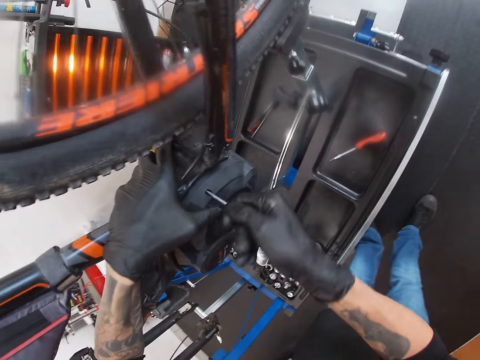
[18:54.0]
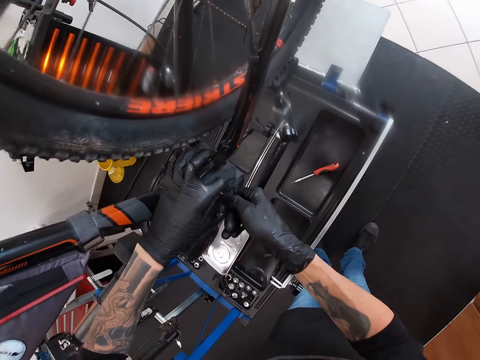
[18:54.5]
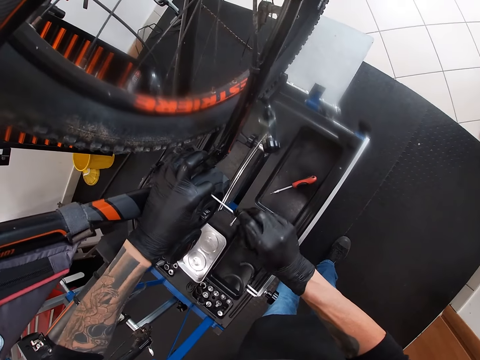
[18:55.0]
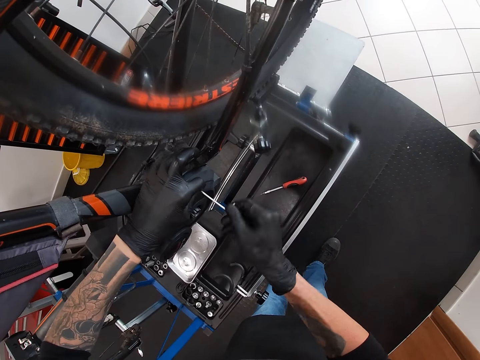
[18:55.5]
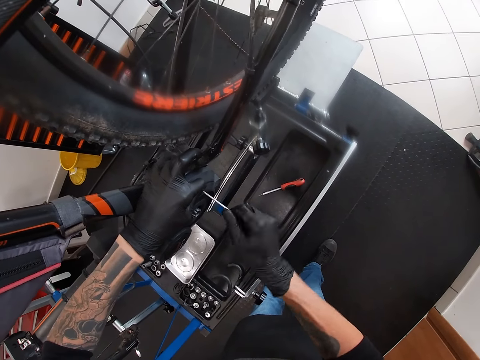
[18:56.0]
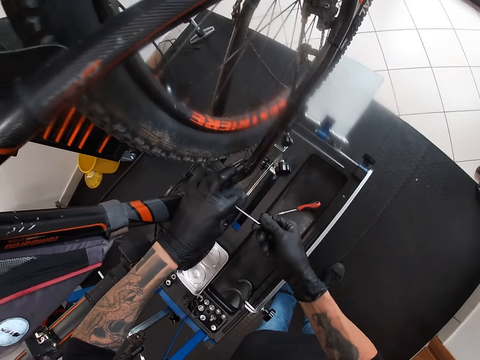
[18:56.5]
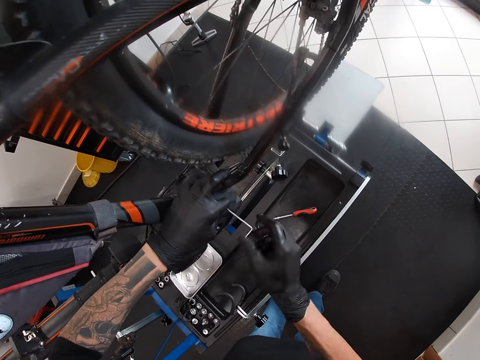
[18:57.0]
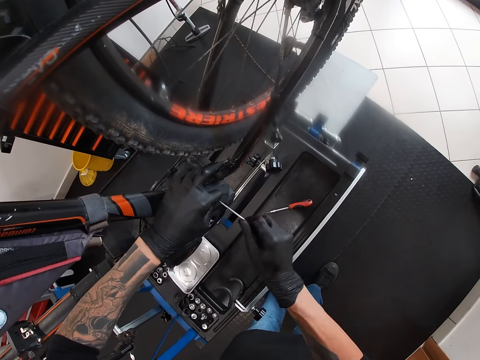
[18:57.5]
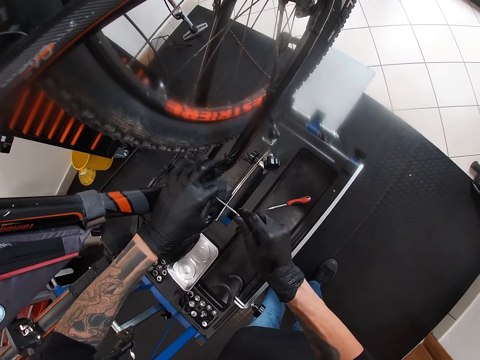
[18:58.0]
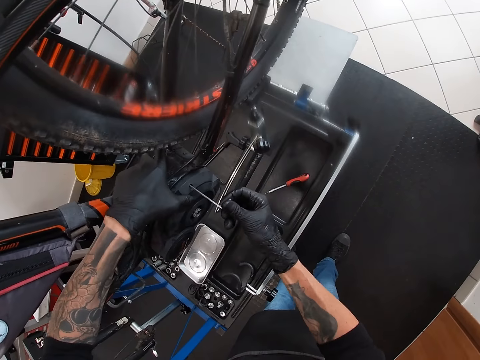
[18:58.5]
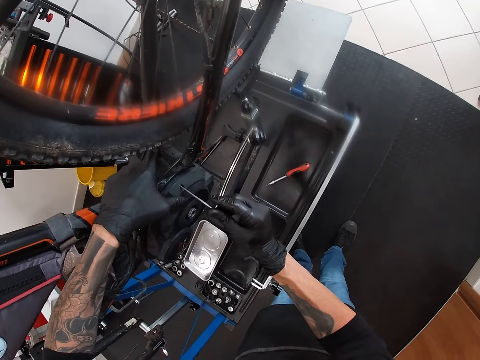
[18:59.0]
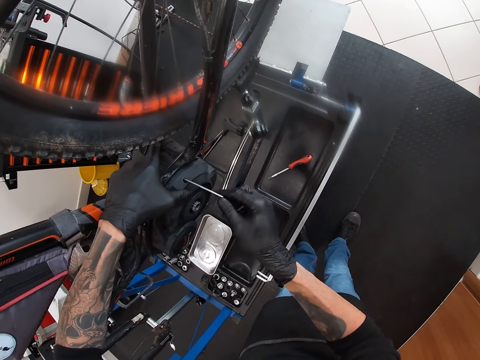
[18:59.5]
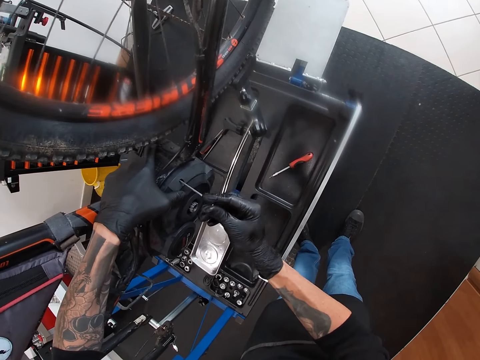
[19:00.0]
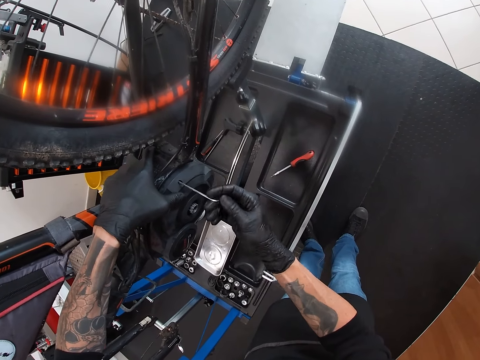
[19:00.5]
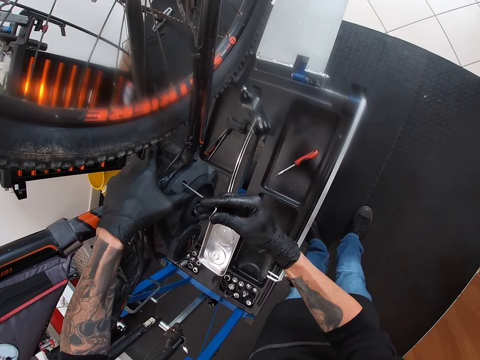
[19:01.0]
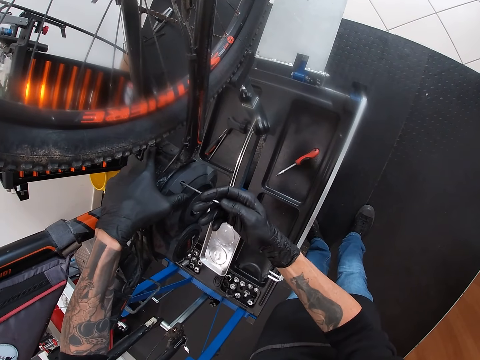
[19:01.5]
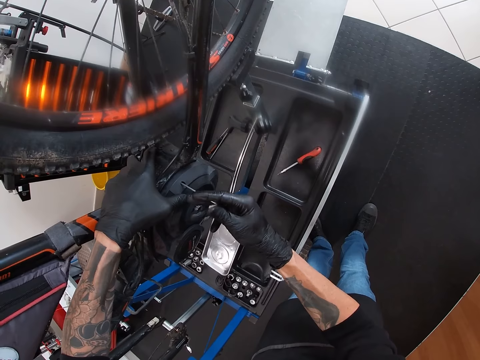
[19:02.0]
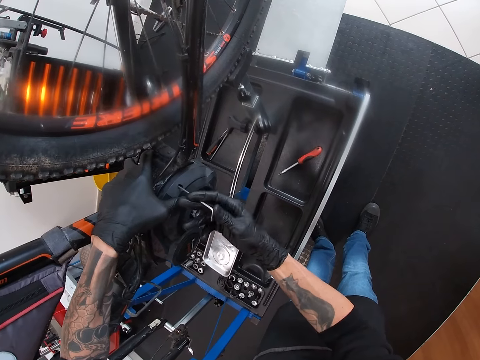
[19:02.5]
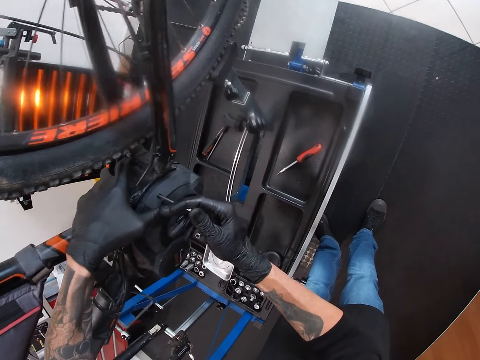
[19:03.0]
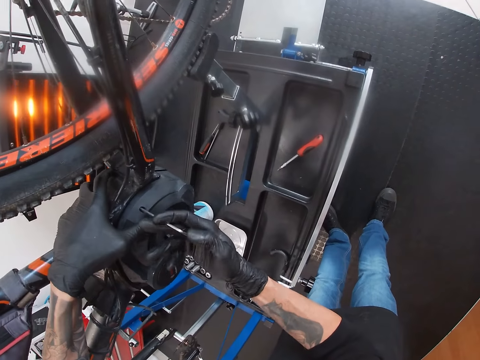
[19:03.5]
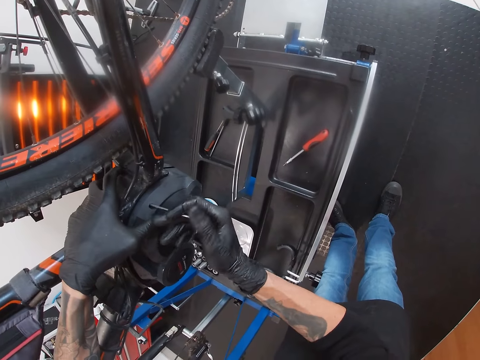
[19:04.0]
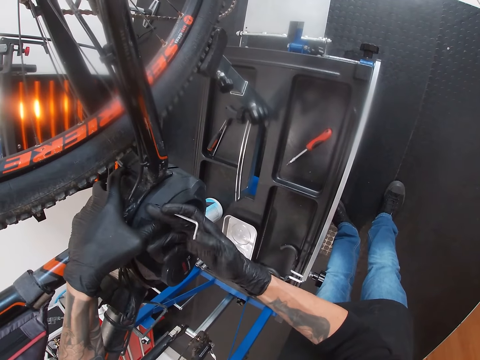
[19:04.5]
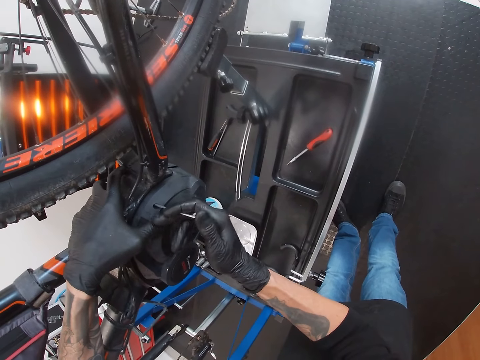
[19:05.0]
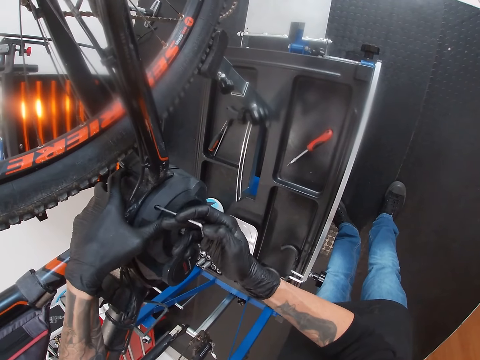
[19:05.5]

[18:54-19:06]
The camera wearer tightens the bicycle chain guard with the allen key in his hands. He holds the chain guard together with his left hand. He tightens the bicycle chain guard with the allen key in his right hand.

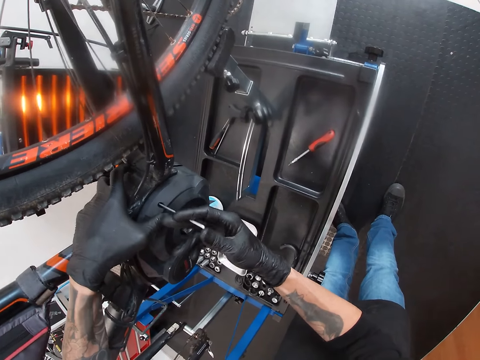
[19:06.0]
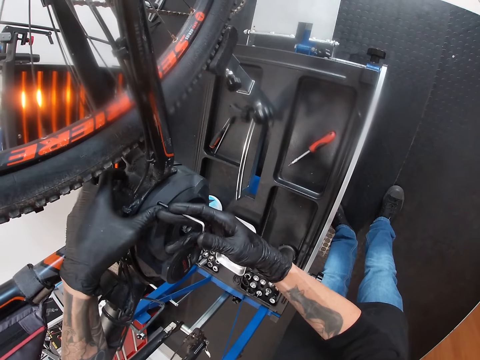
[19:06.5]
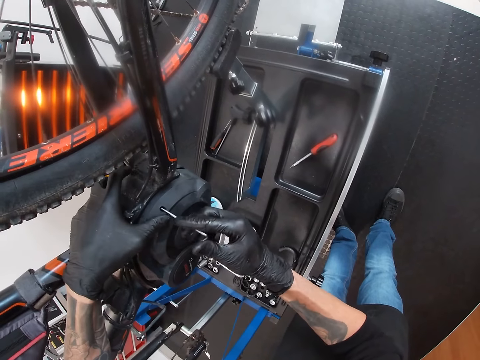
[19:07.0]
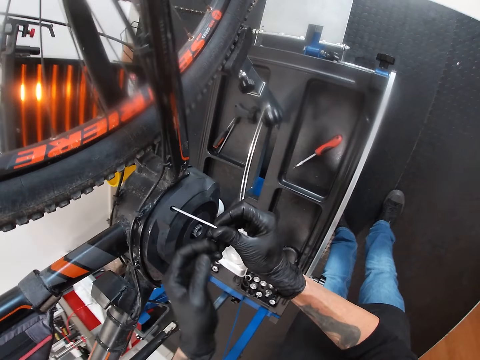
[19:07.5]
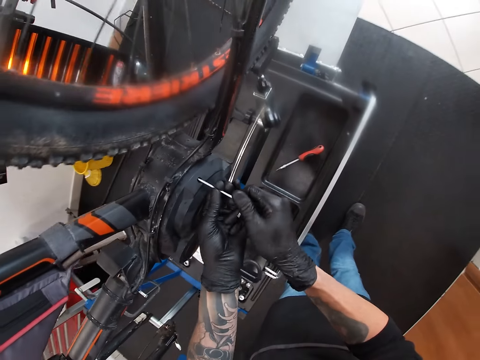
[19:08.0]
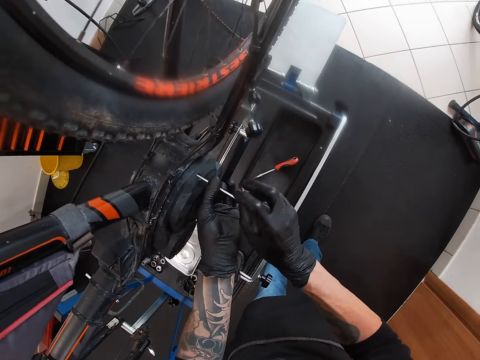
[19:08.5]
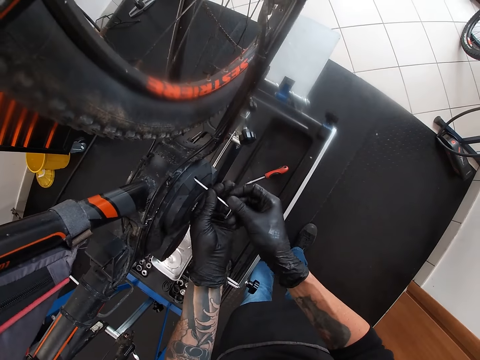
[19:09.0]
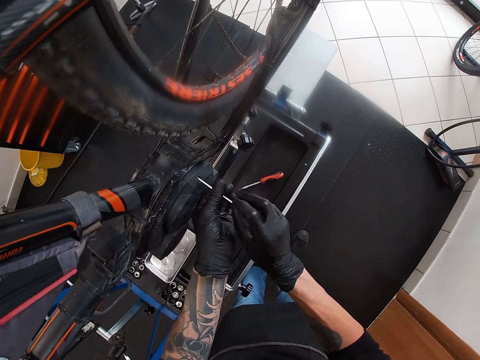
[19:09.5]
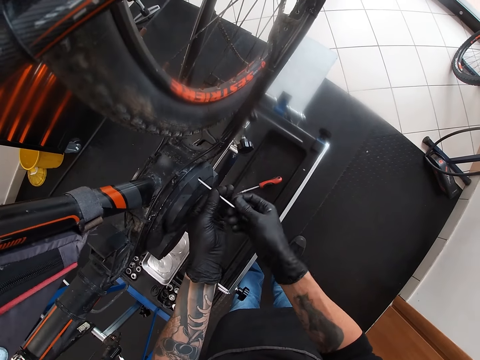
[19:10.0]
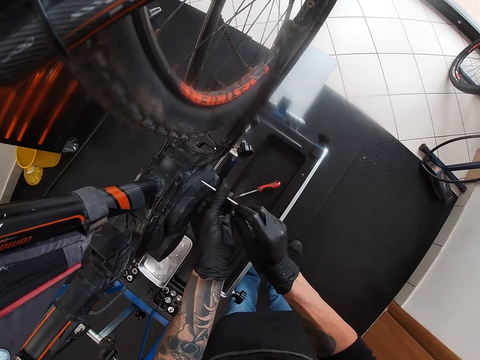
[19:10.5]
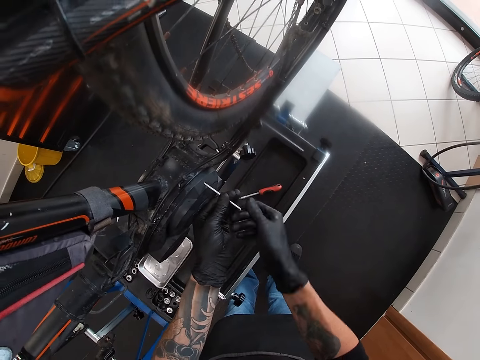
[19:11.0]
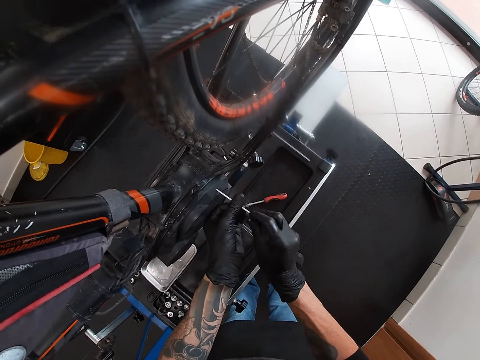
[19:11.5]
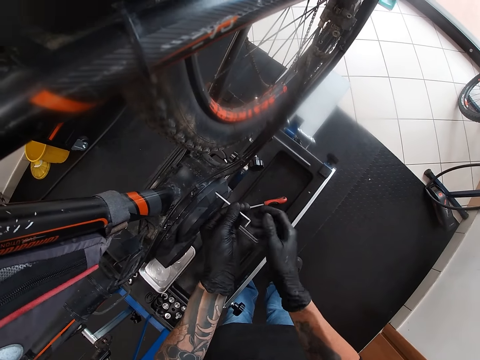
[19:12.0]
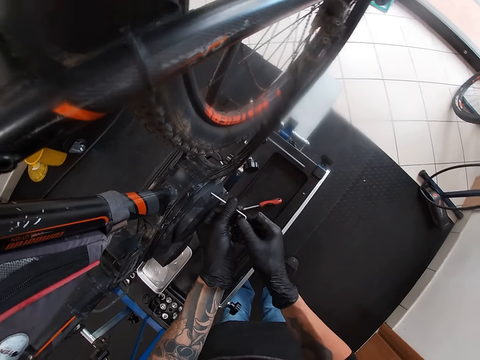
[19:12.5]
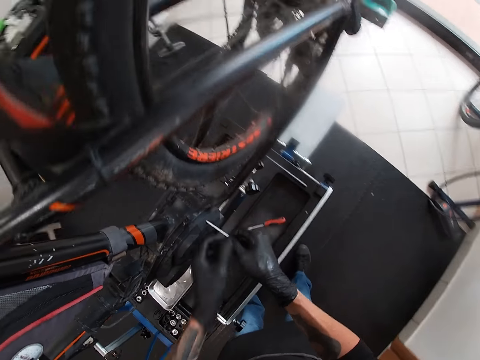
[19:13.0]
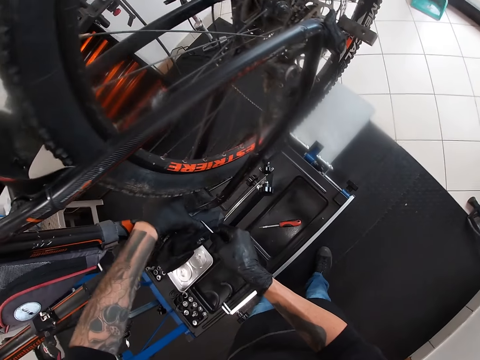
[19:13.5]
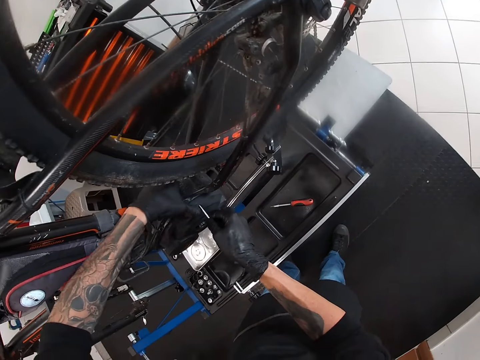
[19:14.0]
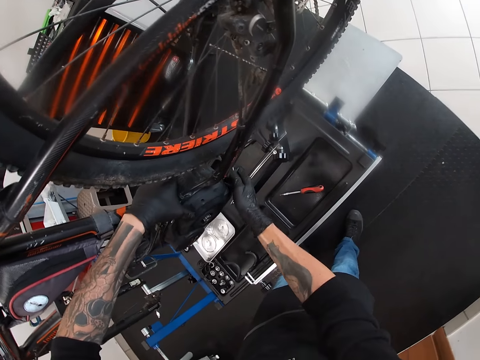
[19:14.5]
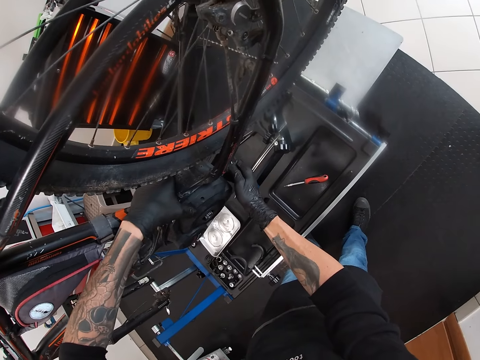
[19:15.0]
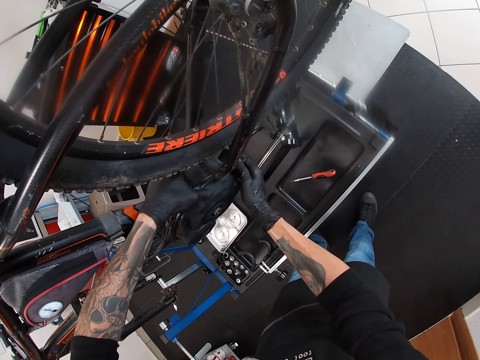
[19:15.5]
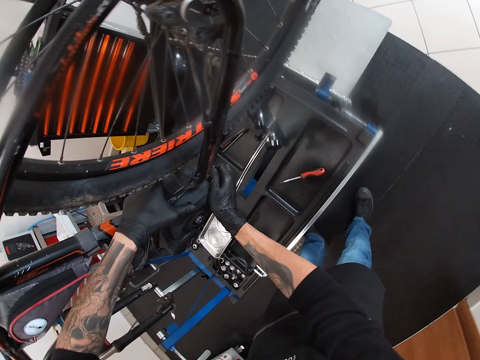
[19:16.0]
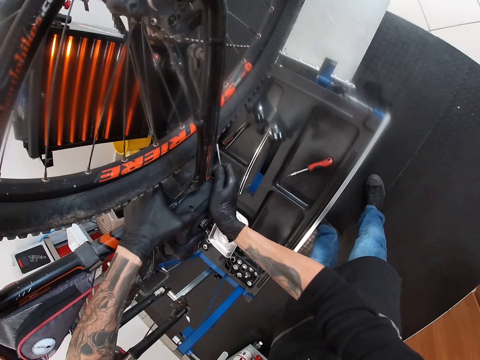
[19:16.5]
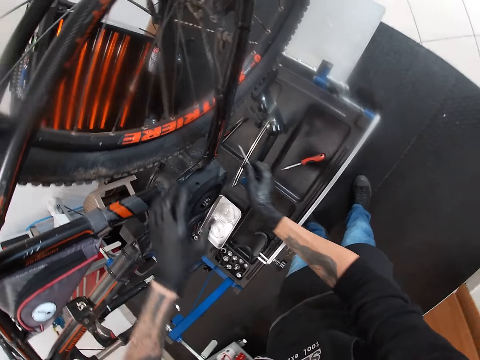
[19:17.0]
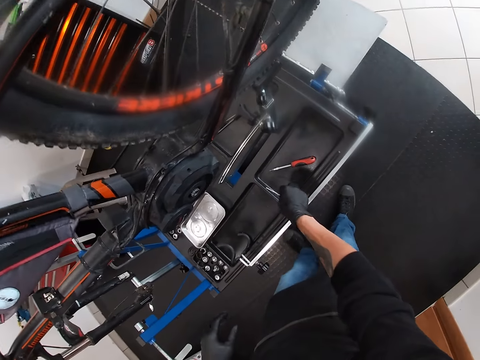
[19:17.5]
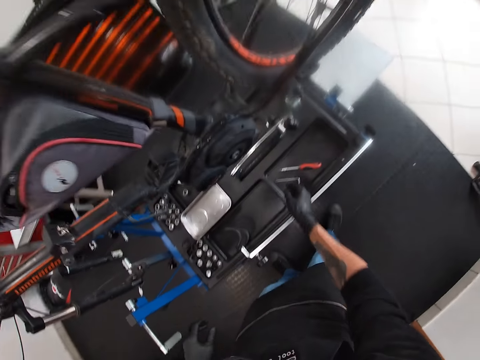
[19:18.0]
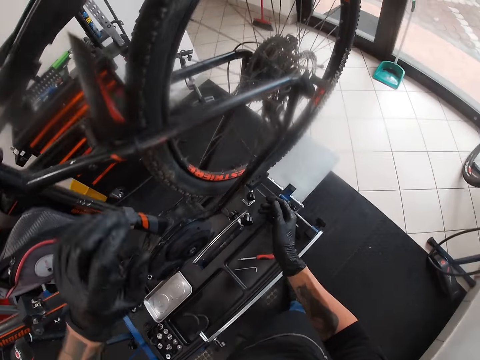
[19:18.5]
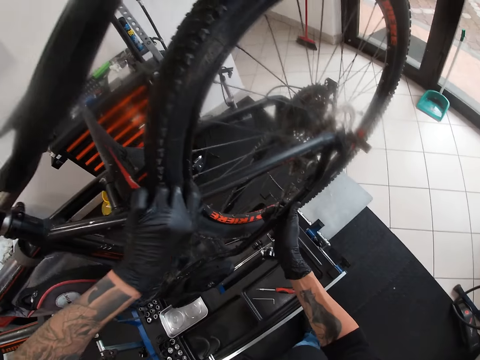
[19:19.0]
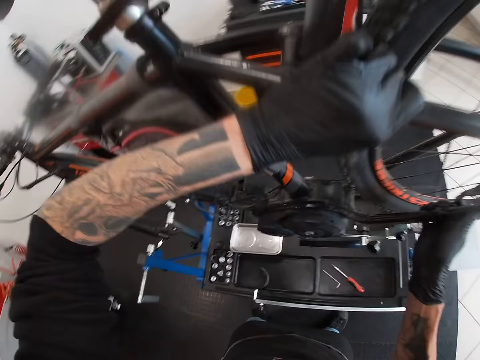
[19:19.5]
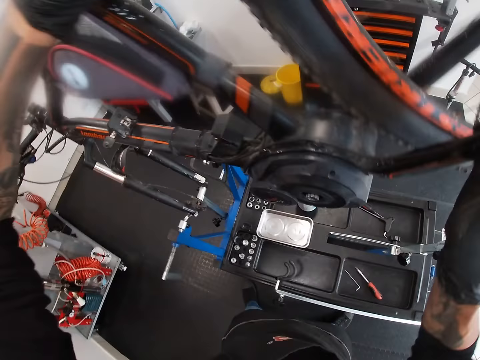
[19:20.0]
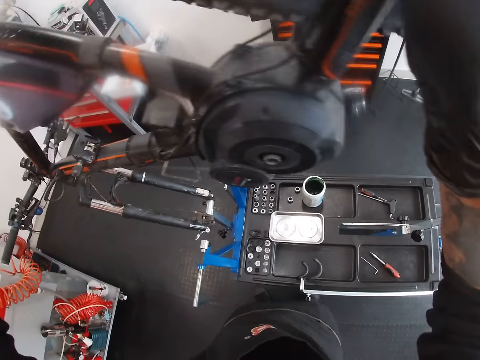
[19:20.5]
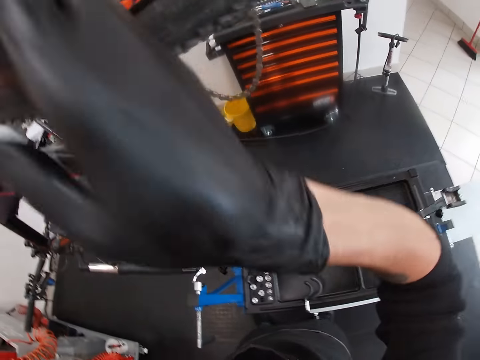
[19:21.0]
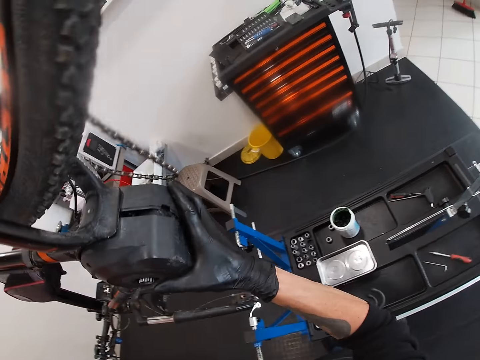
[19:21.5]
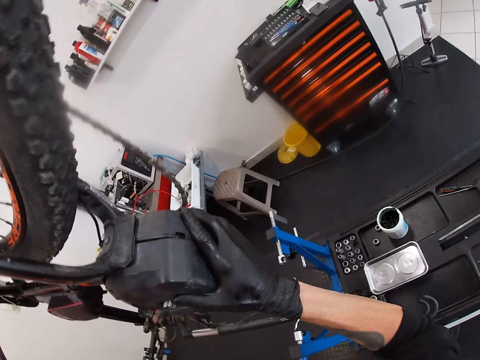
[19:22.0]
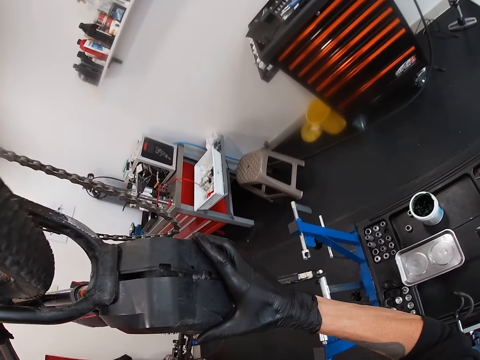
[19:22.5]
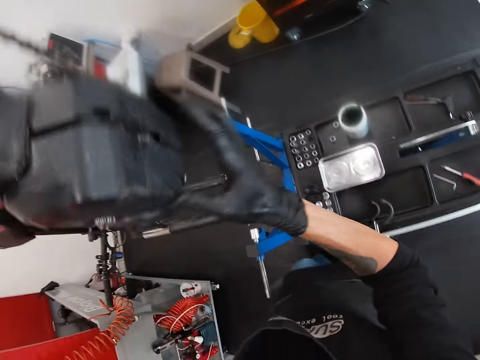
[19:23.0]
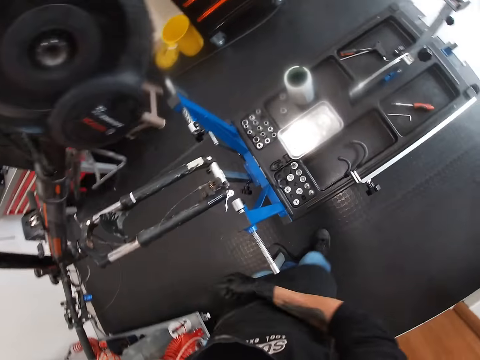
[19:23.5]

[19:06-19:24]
The camera wearer tightens the bicycle chain guard with the allen key in his hands. He holds the chain guard together with his left hand. He tightens the bicycle chain guard with the allen key in his right hand. He holds the chain guard together with his hands. He drops the allen key in his right hand on the maintenance bench. He puts the screw down. He observes the bicycle with his hands. He adjusts the bike. He holds the chain guard together with his right hand.
